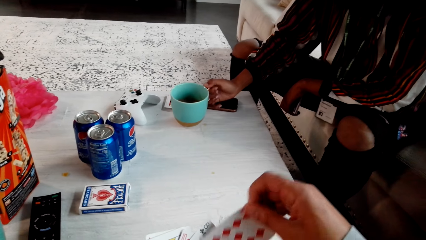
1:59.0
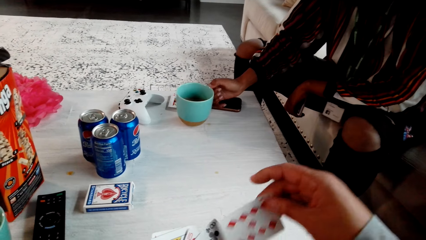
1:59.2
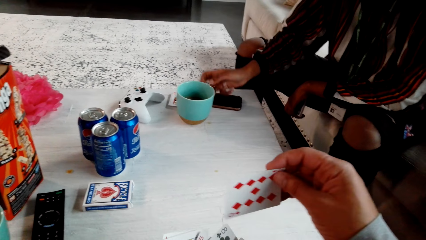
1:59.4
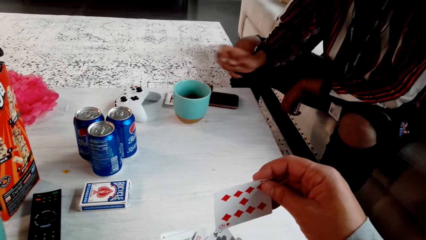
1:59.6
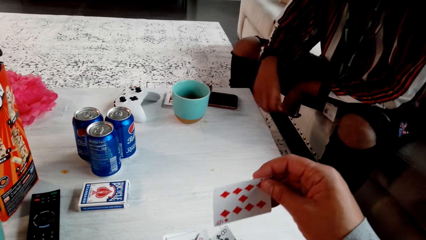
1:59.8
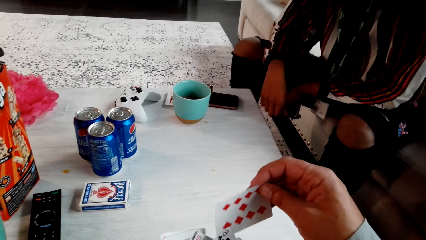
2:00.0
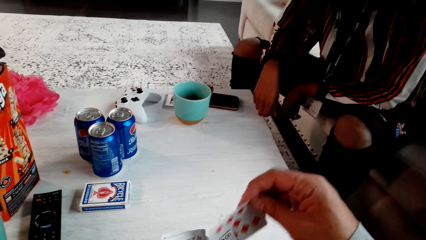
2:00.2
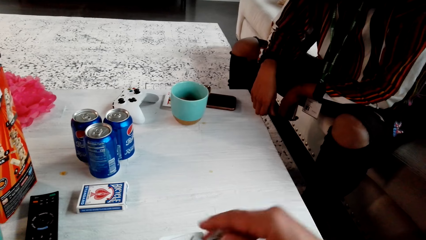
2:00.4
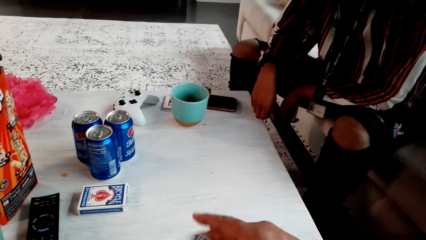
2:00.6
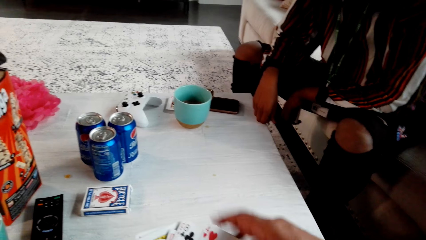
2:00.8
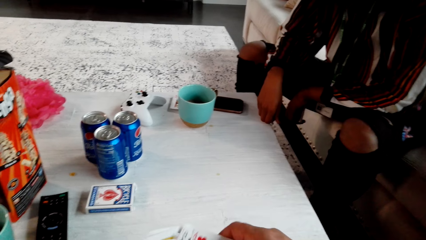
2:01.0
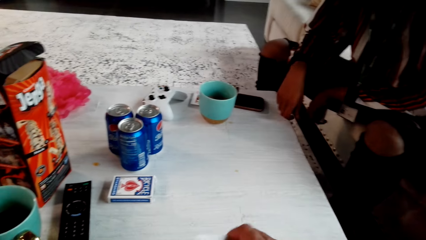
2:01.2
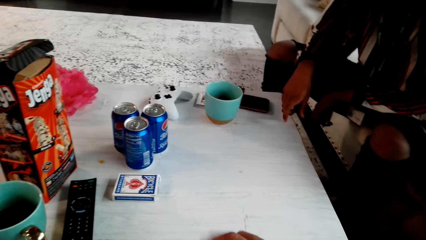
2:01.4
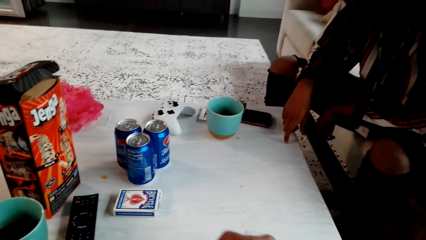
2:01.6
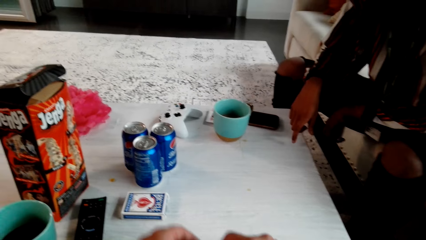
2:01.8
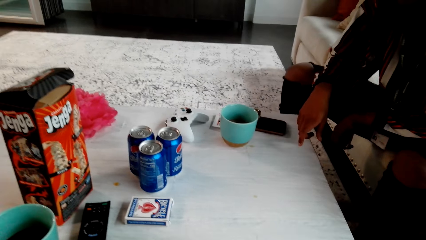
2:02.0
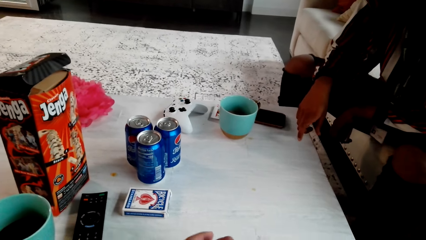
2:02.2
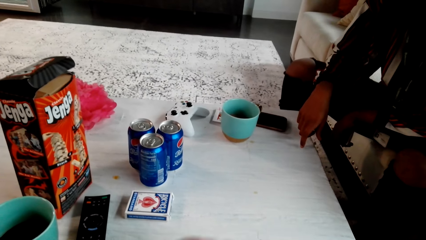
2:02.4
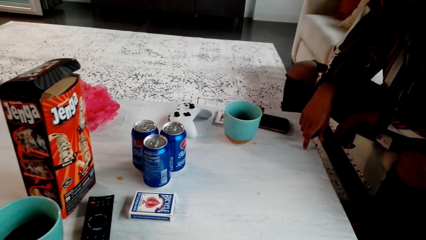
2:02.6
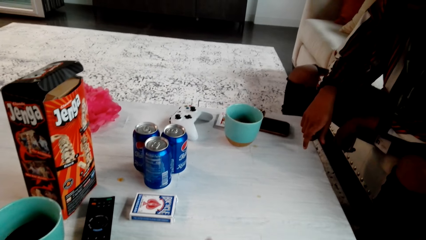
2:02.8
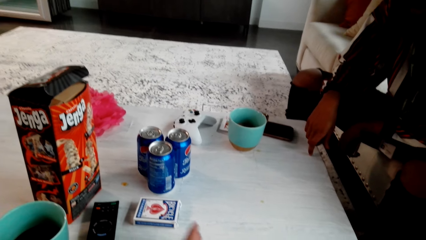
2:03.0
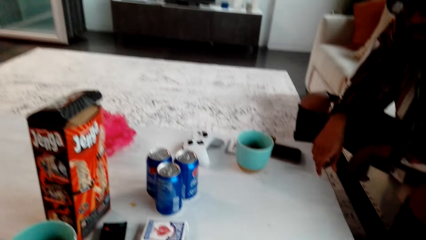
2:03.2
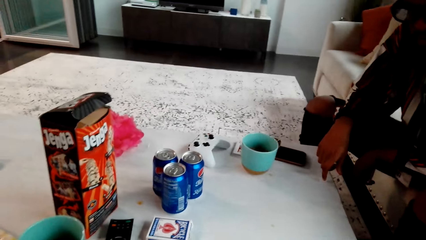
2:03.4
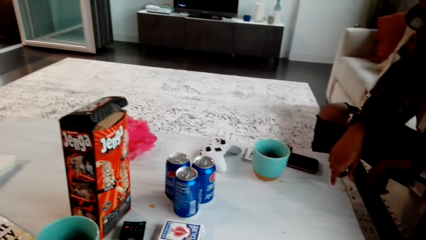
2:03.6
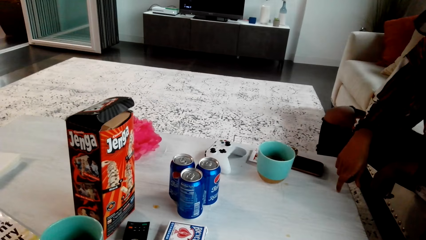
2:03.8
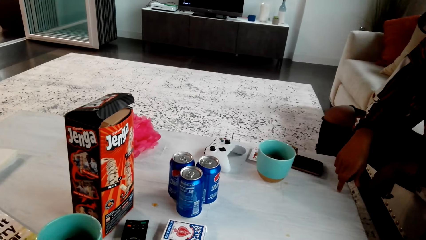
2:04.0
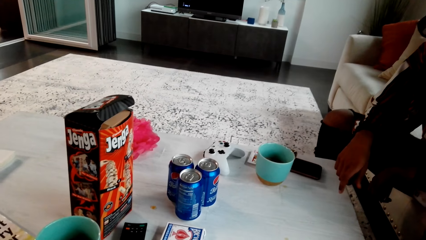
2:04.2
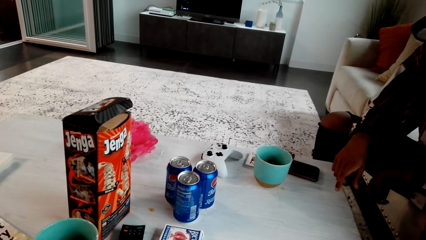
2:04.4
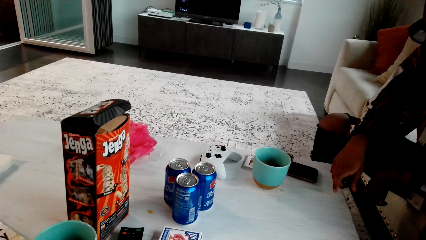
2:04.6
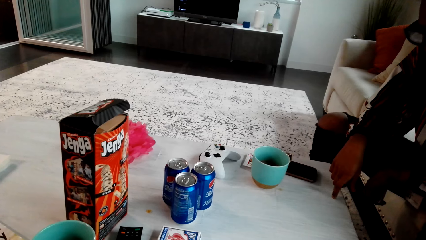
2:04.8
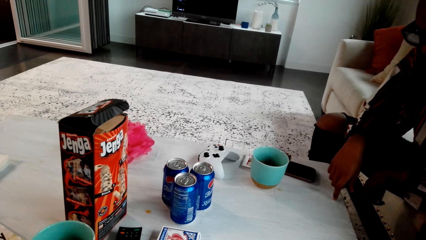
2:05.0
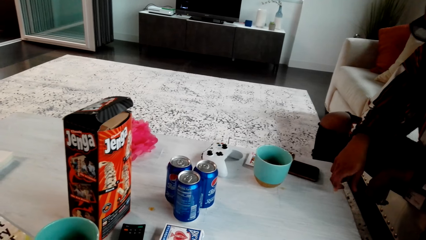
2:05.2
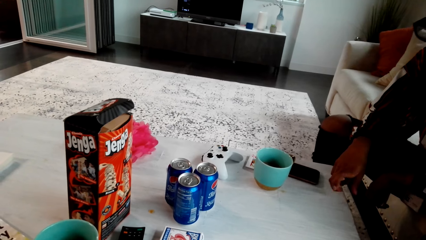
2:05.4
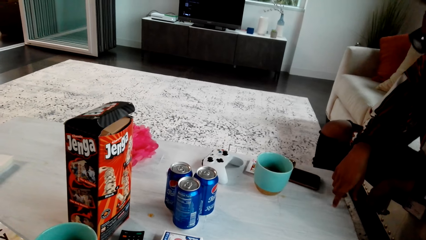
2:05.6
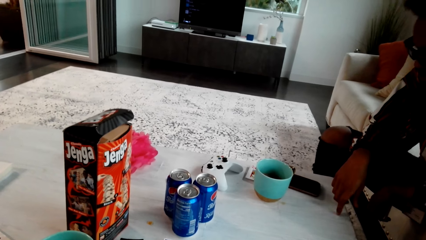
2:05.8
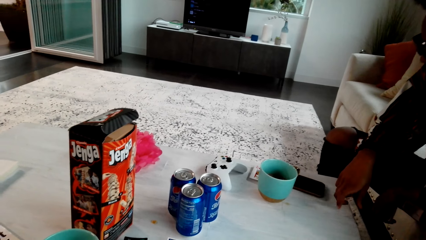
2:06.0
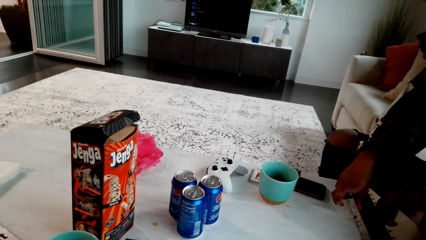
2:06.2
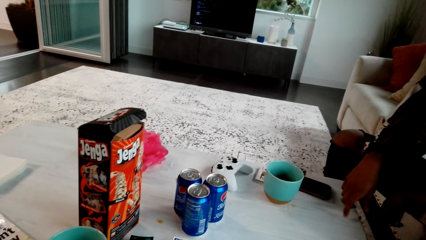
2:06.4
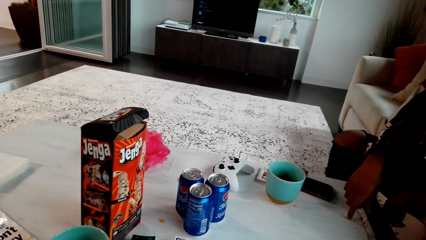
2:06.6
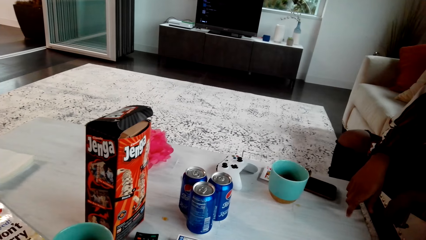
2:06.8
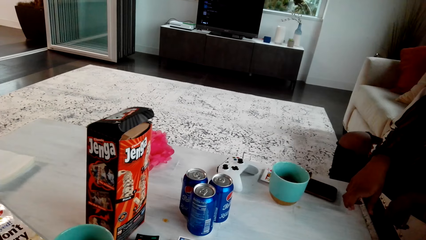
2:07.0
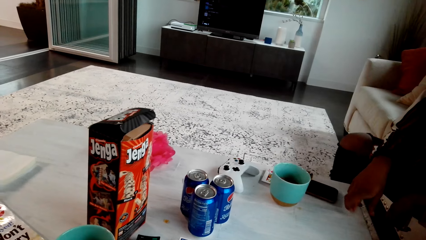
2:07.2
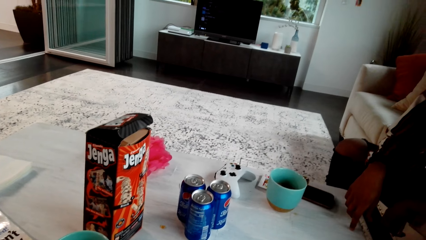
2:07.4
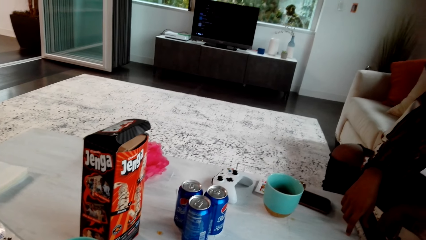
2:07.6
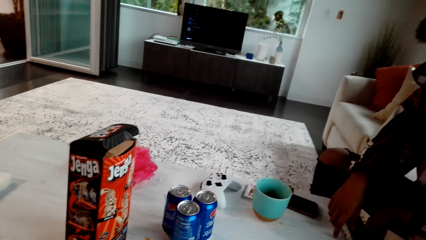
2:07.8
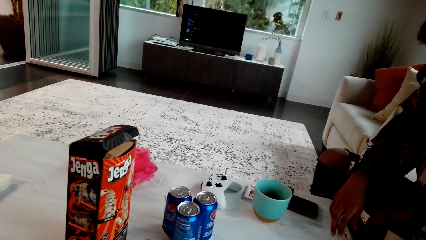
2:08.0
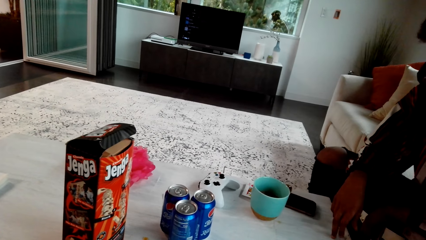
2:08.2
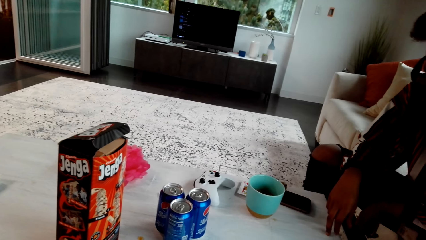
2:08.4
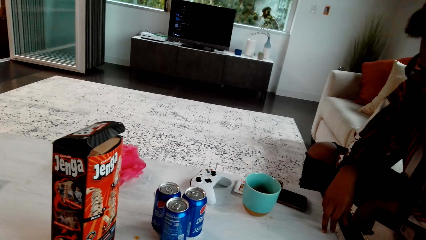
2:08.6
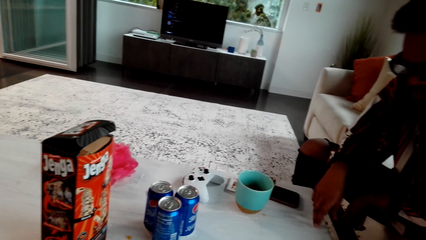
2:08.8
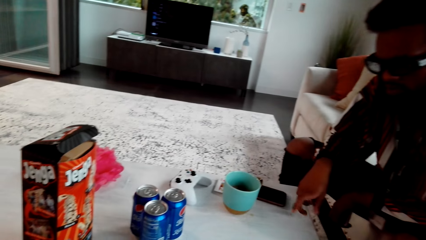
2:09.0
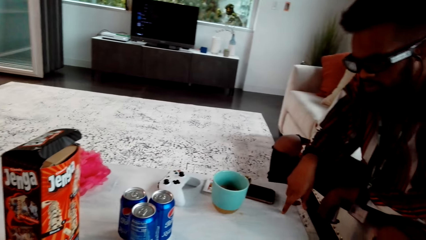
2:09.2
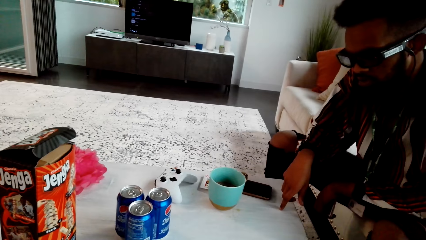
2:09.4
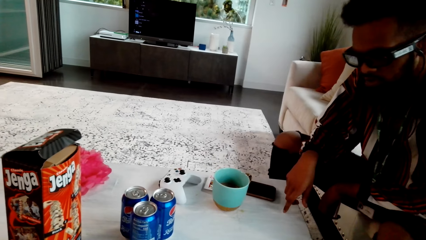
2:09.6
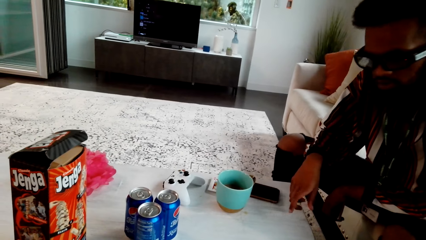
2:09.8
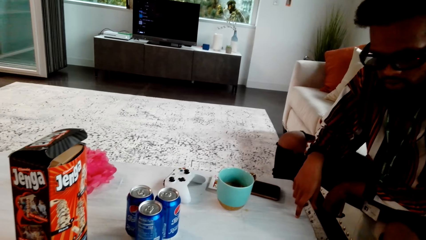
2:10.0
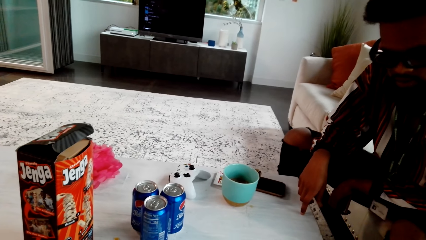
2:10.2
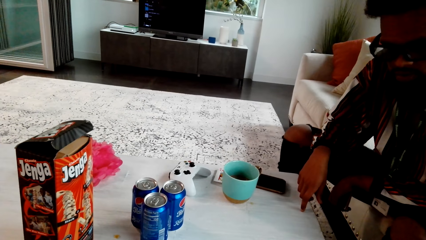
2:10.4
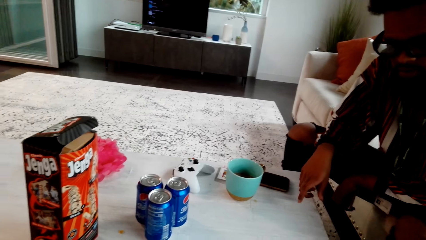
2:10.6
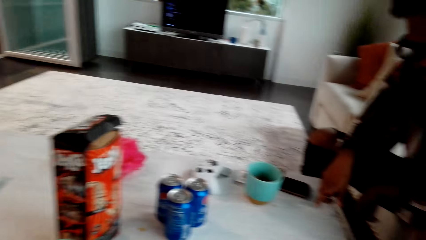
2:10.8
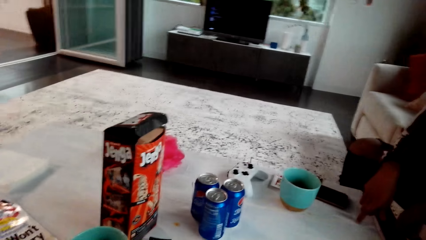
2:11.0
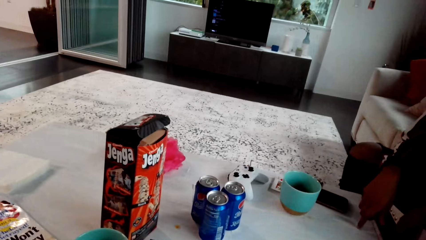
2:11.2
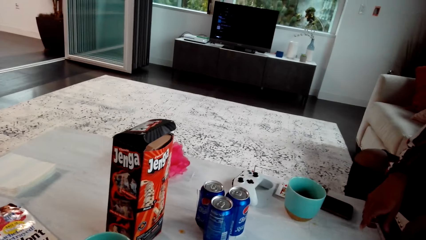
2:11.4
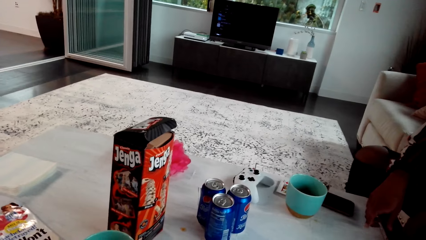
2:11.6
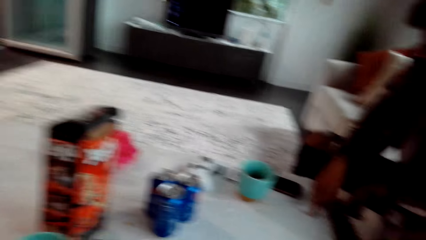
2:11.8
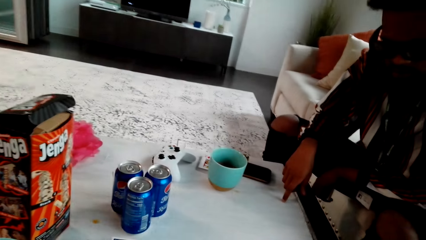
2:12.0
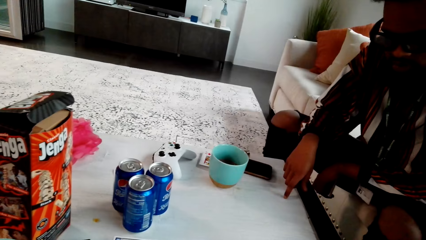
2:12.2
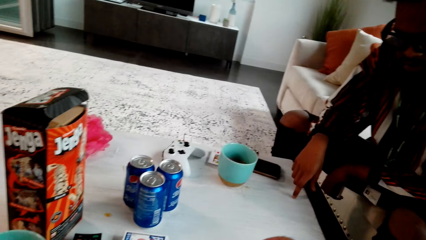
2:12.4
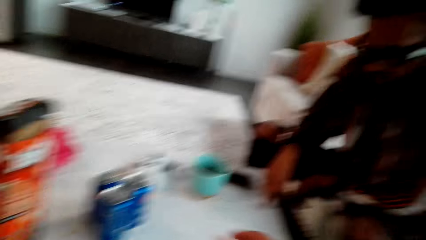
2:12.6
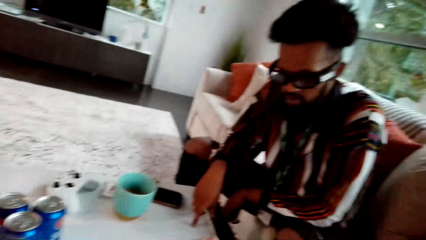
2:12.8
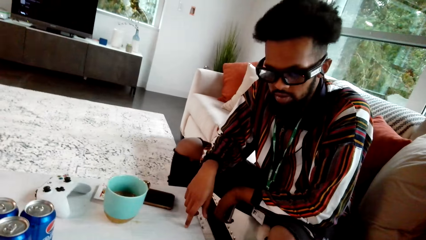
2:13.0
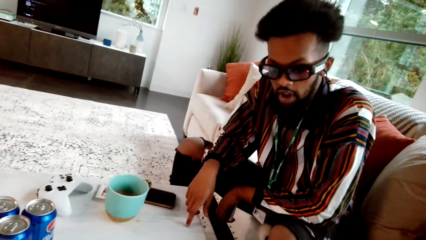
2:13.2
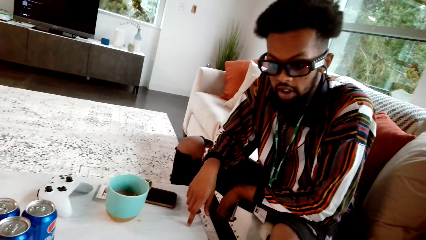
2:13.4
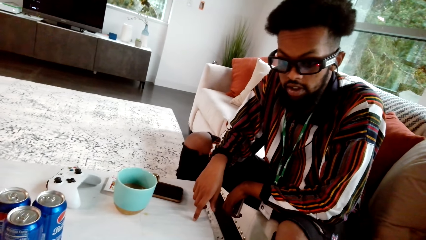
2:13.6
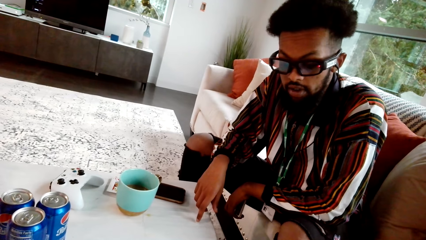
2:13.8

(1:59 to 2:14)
The camera wearer looks around.
